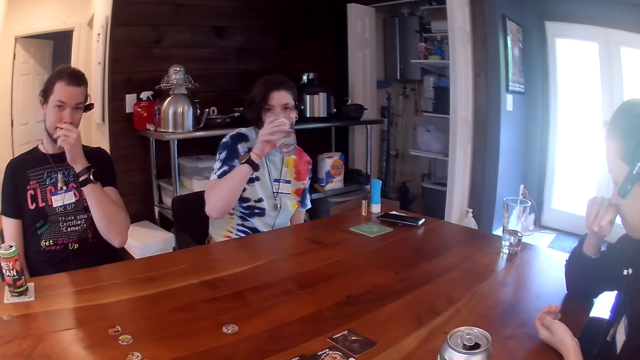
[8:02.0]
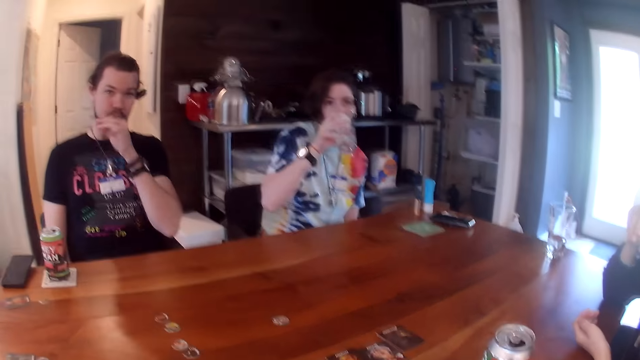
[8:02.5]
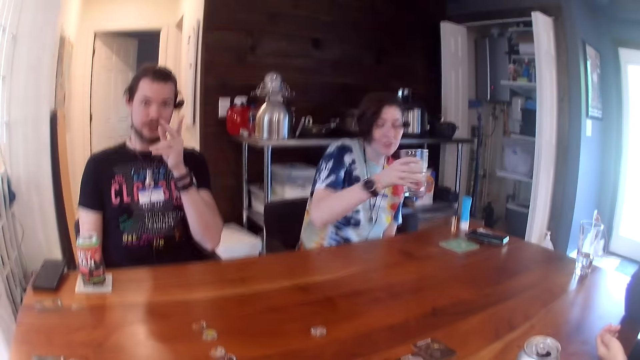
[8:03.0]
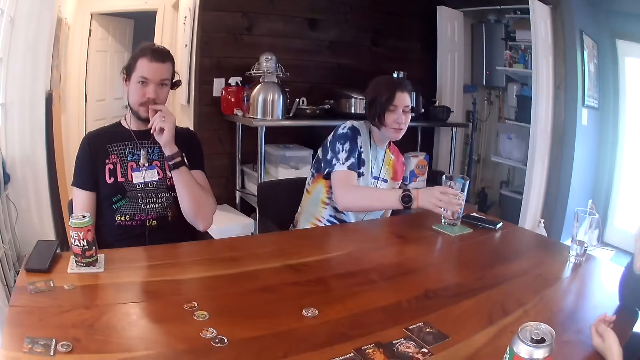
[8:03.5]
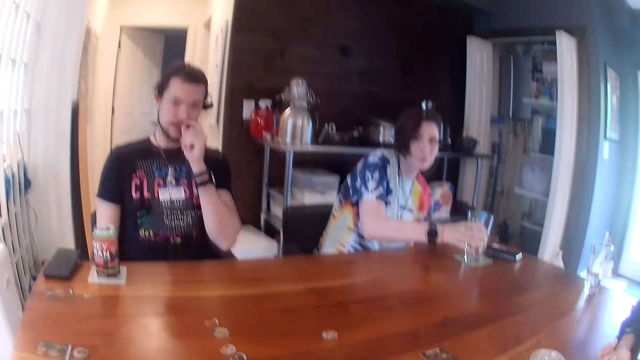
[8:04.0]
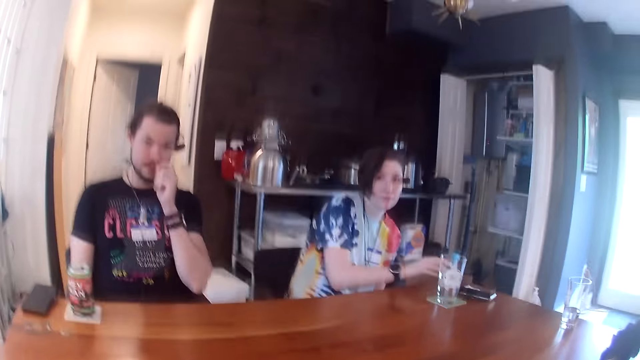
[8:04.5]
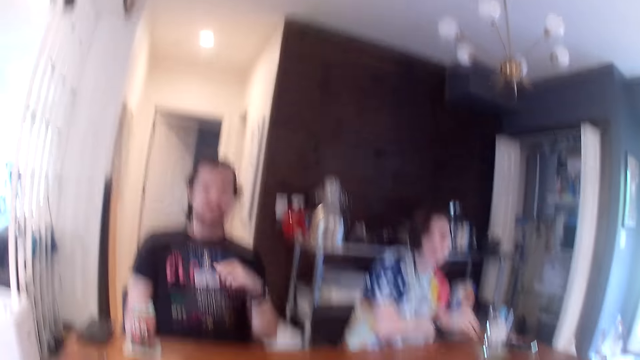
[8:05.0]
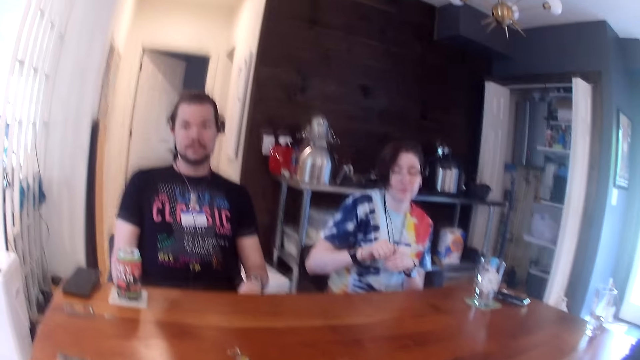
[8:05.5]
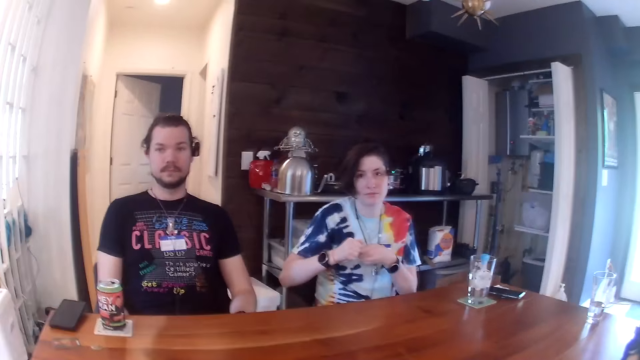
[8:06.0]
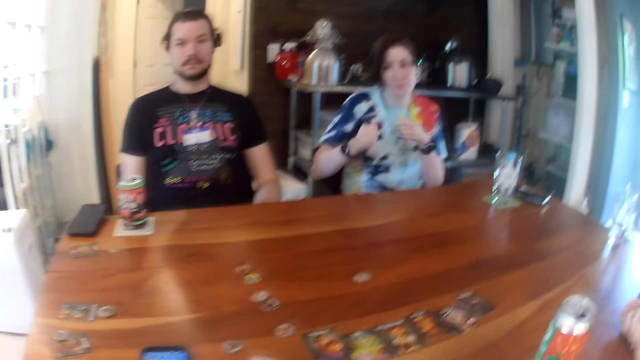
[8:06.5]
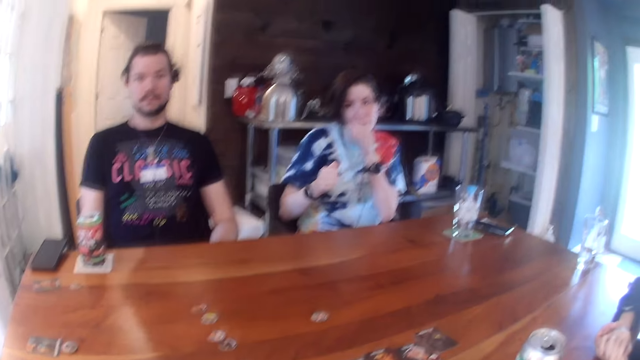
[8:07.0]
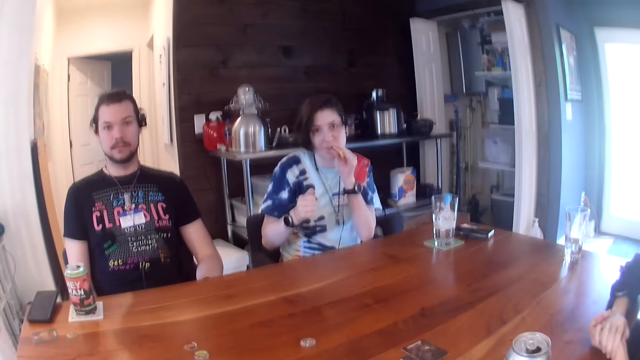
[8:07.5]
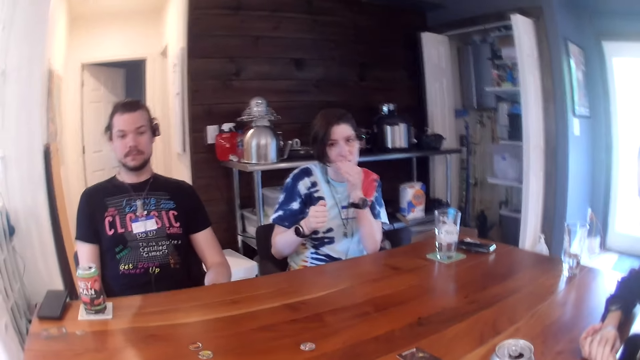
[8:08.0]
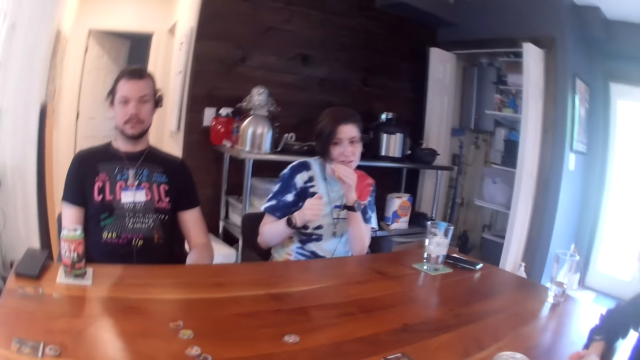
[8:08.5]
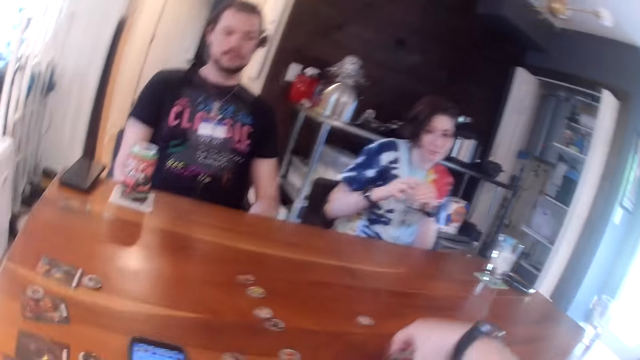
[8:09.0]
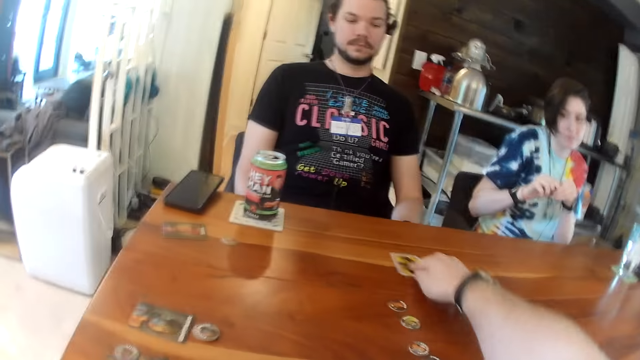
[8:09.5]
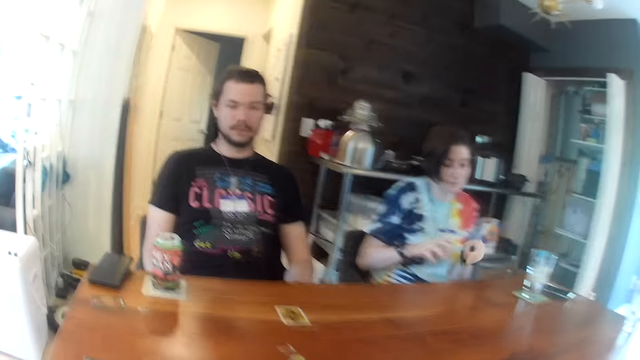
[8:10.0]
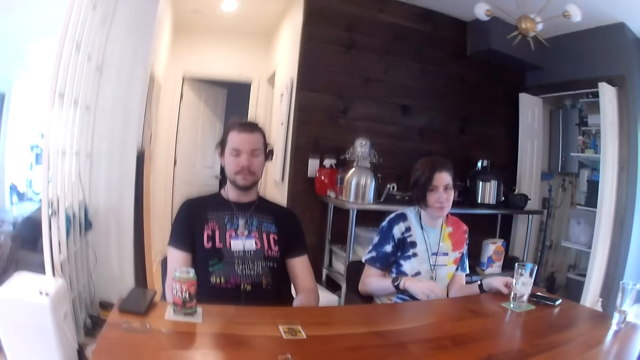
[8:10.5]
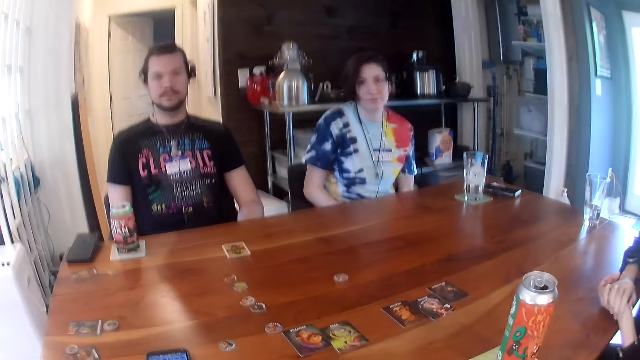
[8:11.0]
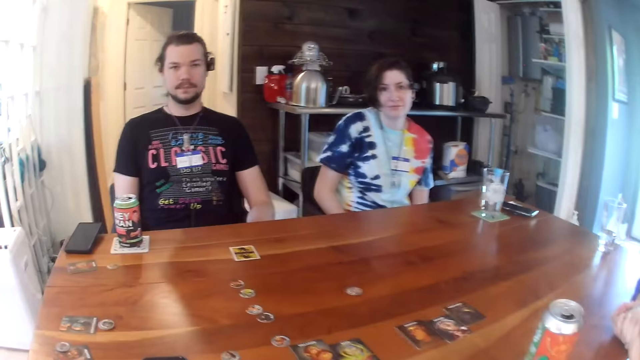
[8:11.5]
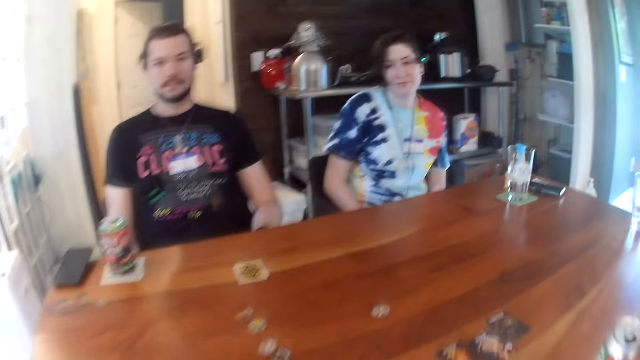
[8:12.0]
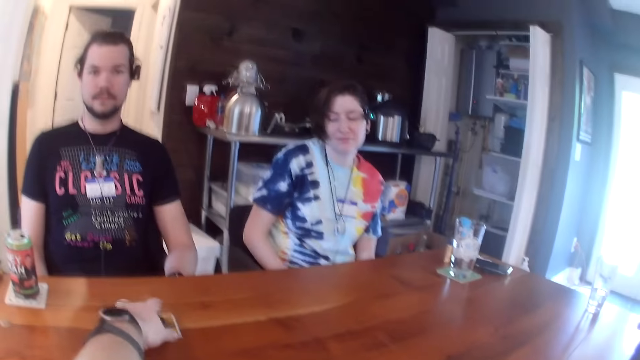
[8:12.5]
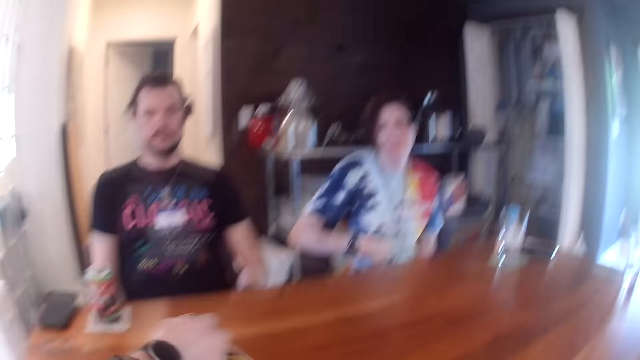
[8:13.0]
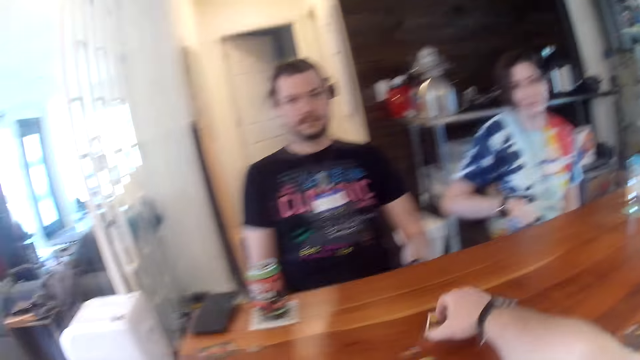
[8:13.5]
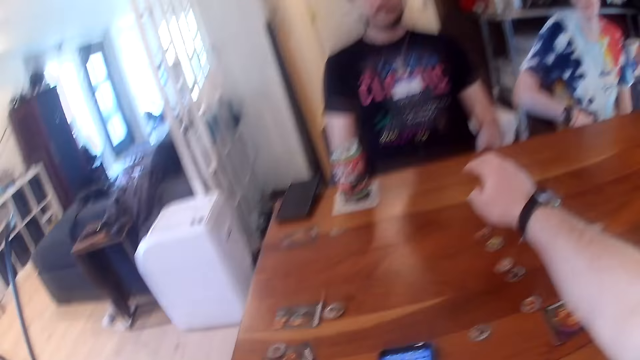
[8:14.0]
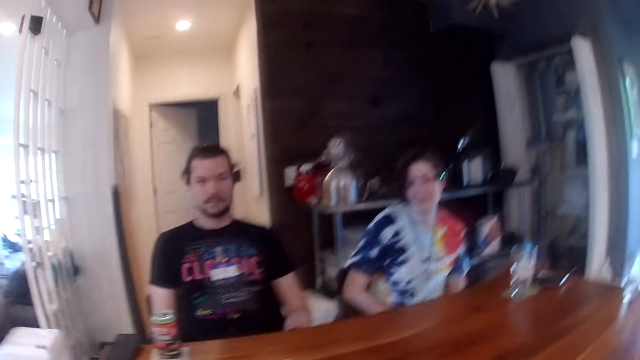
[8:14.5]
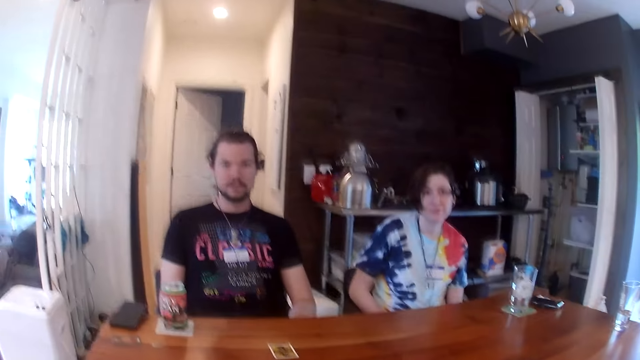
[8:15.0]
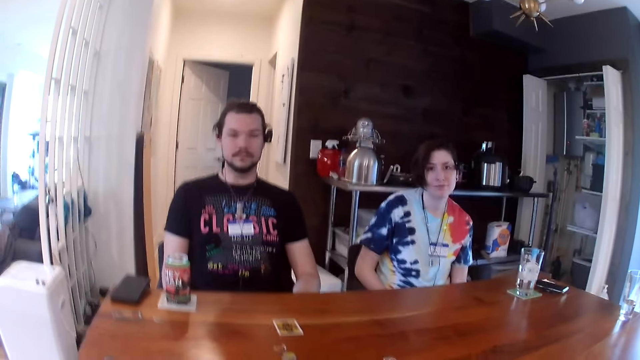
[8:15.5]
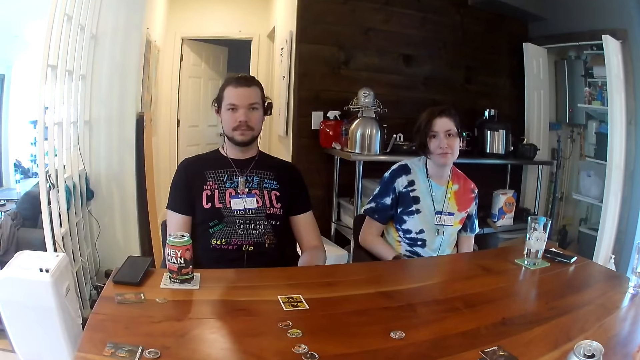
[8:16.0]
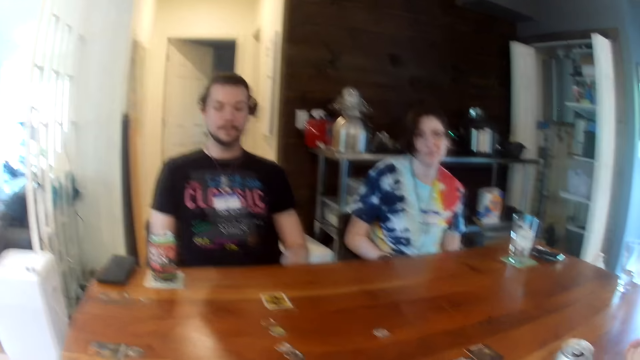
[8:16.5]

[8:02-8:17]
Another woman rubs her face with her right hand. The woman drinks from the glass cup. The woman drops the glass cup on the table. The man rubs his face with his left hand. The woman holds the glass cup with her right hand. The woman rubs her face with a cloth. The camera wearer takes the card from the table with his right hand. The woman holds the cloth with both hands. The camera wearer places the card on the table. He divides the cards. The woman drops the cloth on the table with her left hand. The camera wearer takes the card from the table with his left hand. He moves the card with his right hand.

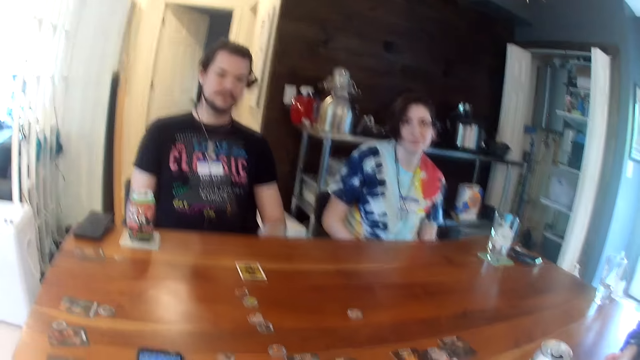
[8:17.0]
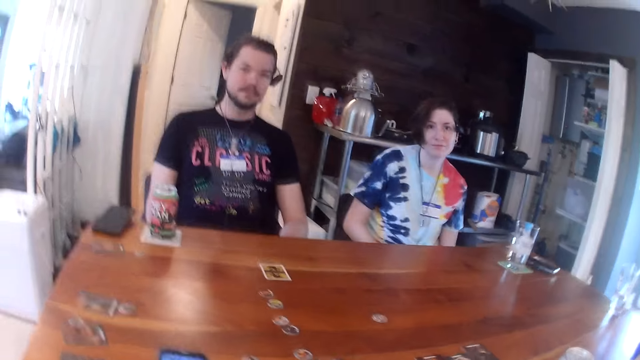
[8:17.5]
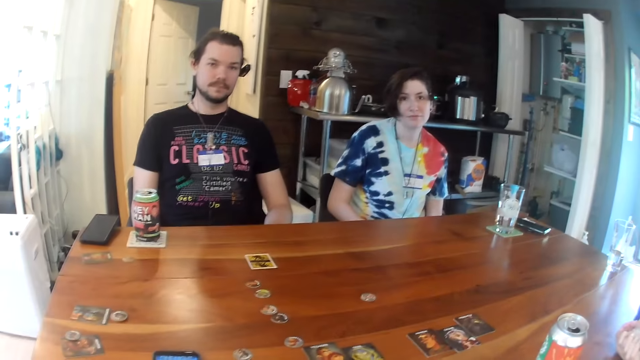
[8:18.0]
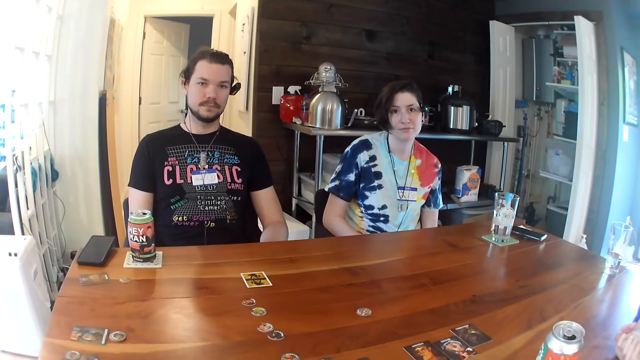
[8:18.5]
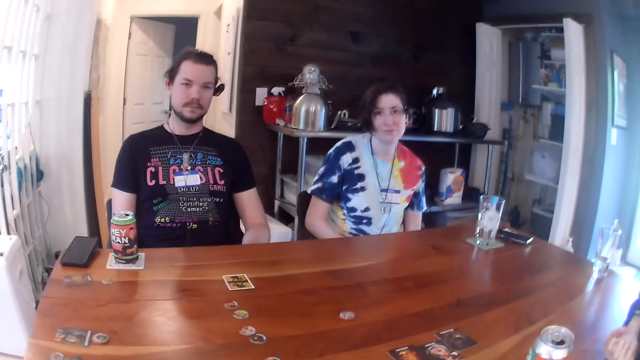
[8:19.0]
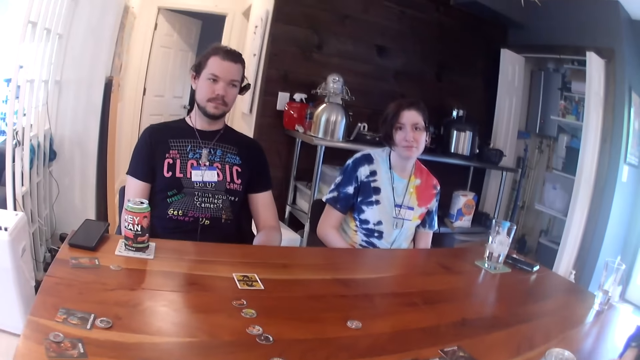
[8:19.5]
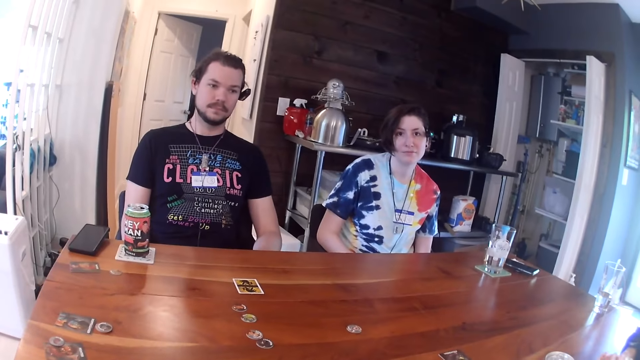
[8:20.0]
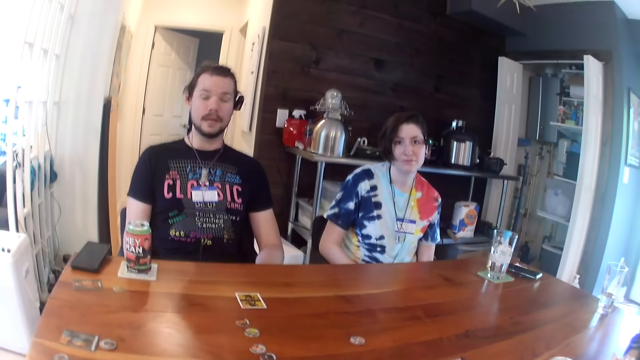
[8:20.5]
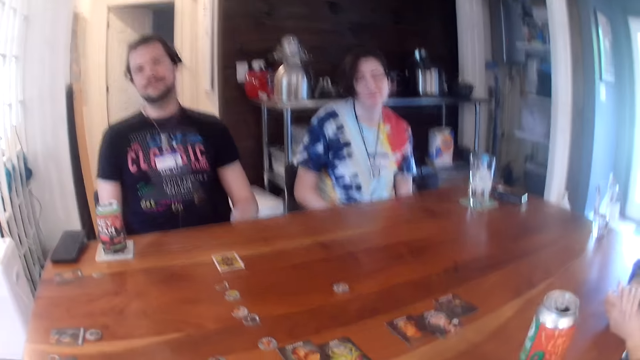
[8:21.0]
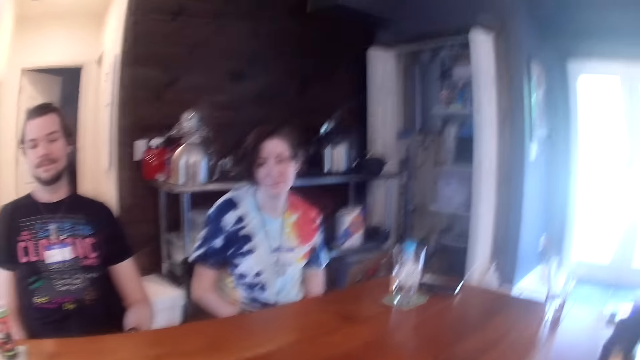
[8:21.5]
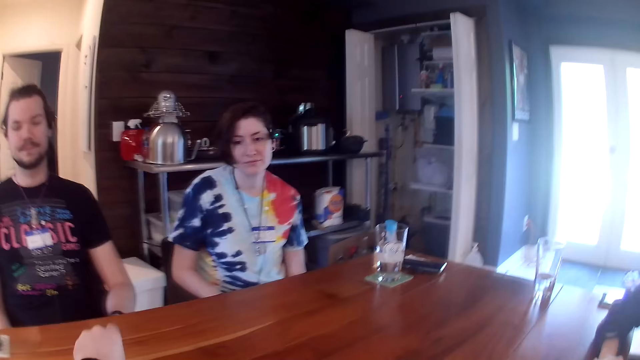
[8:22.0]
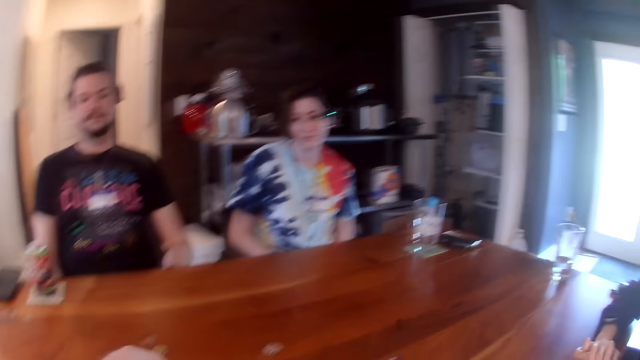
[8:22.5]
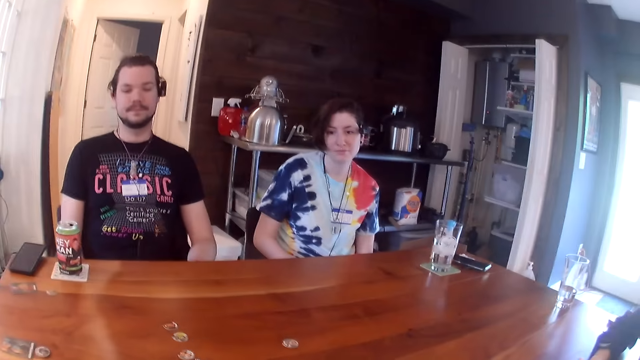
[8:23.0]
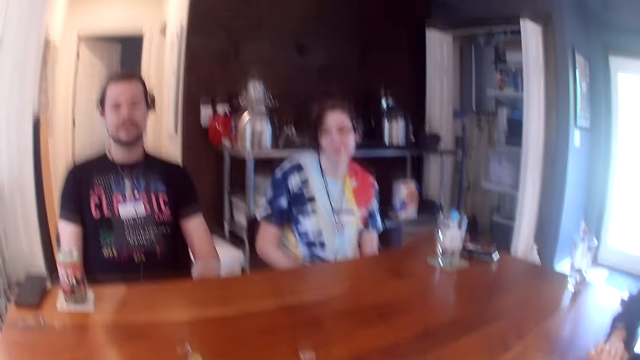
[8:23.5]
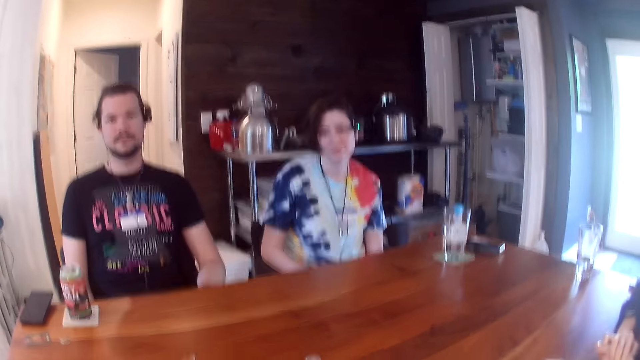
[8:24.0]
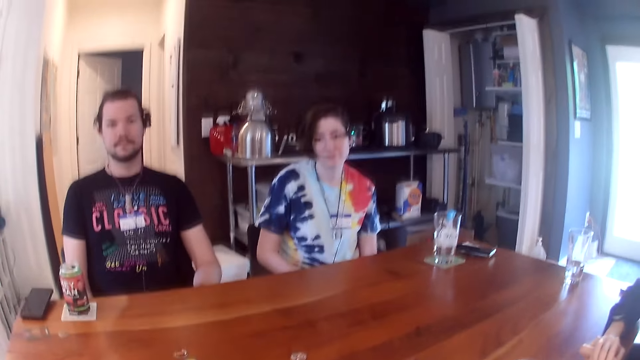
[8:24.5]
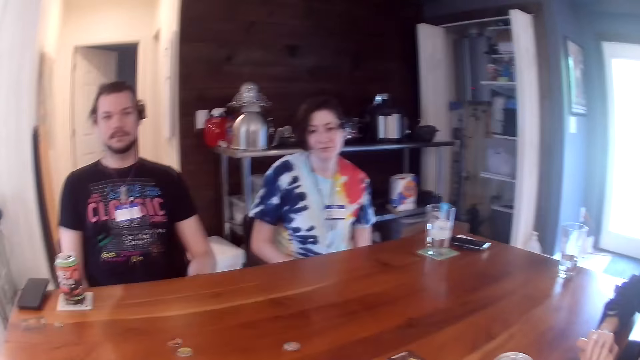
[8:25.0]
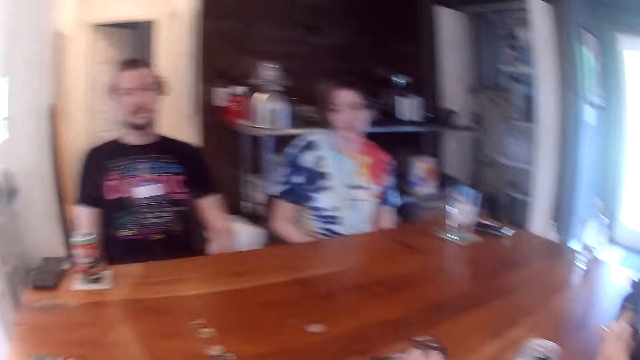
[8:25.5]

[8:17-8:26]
The camera wearer takes a card from the table with his left hand. He places the card on the table.
